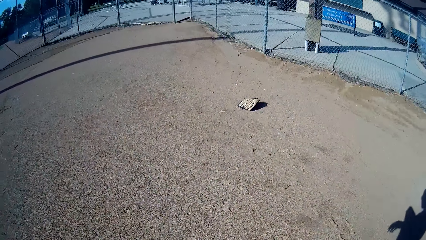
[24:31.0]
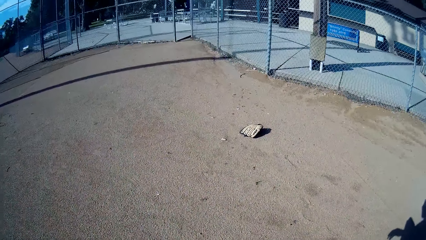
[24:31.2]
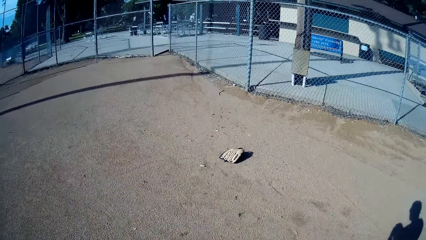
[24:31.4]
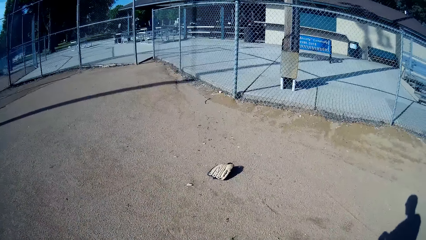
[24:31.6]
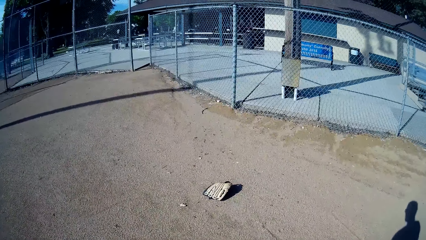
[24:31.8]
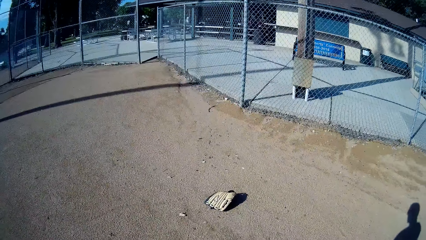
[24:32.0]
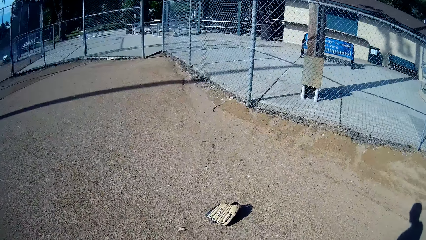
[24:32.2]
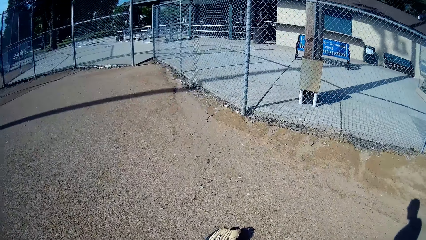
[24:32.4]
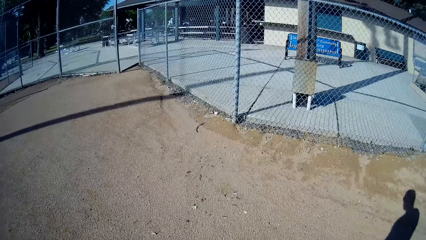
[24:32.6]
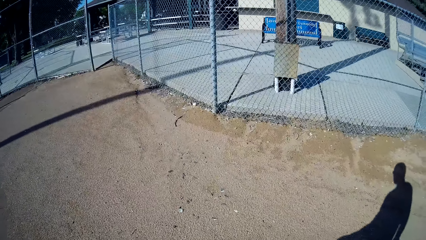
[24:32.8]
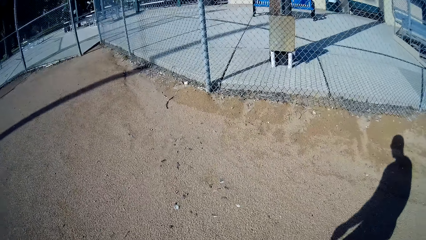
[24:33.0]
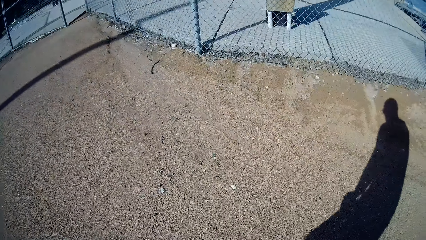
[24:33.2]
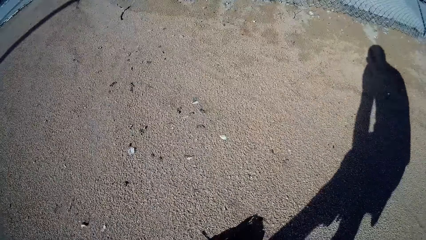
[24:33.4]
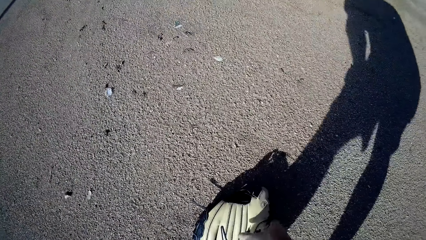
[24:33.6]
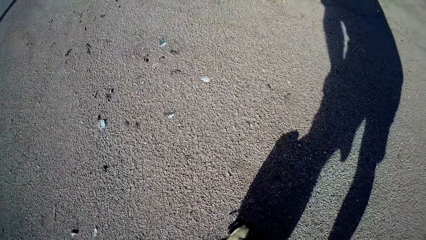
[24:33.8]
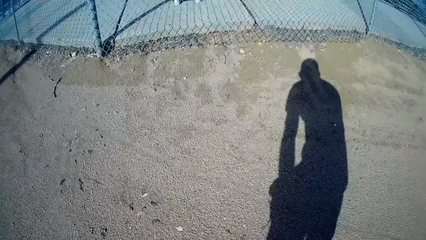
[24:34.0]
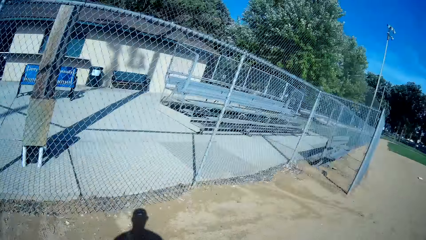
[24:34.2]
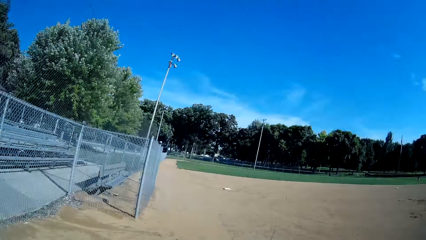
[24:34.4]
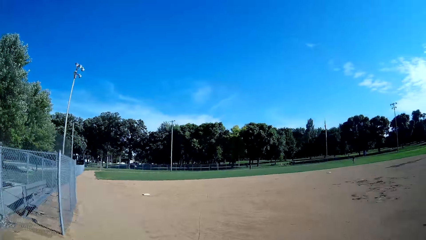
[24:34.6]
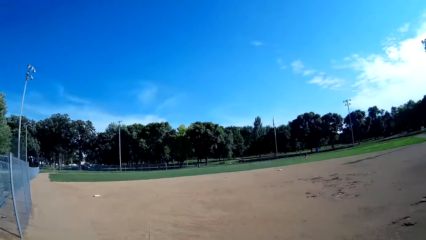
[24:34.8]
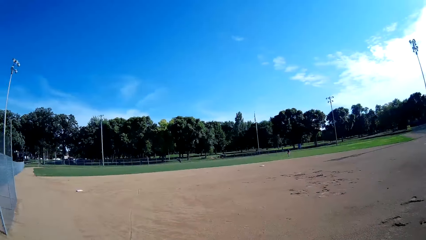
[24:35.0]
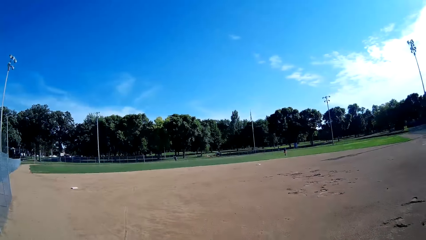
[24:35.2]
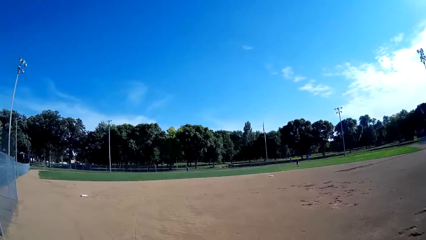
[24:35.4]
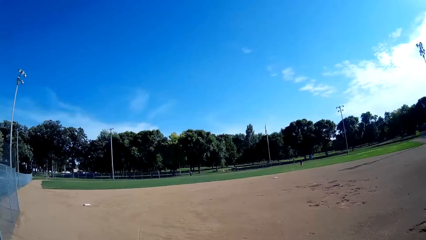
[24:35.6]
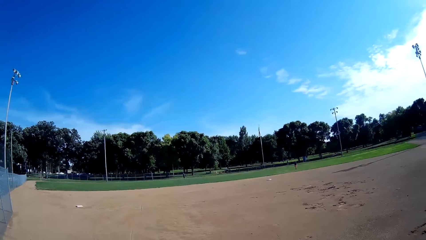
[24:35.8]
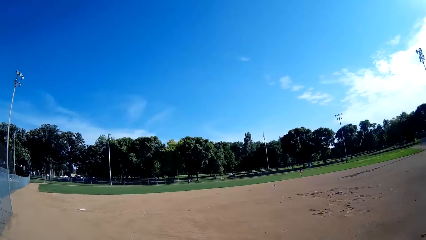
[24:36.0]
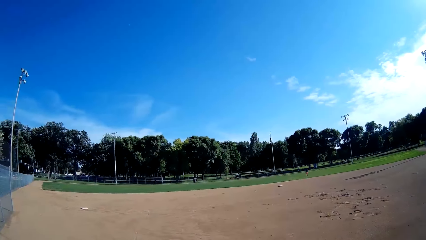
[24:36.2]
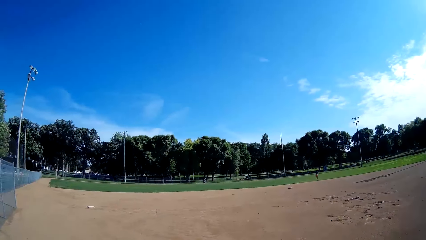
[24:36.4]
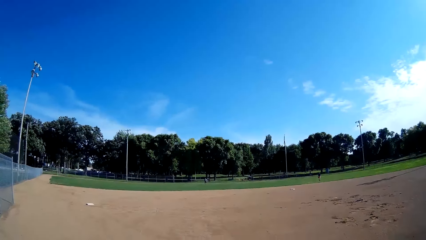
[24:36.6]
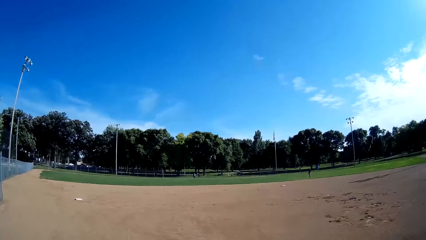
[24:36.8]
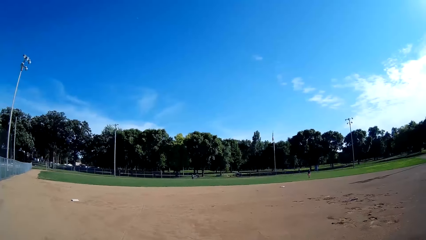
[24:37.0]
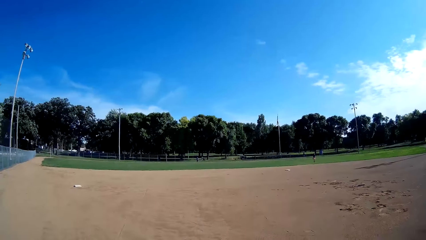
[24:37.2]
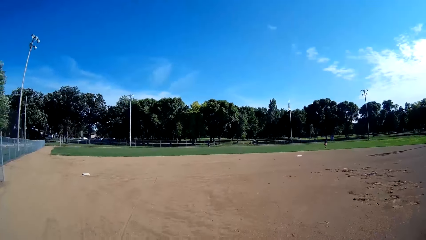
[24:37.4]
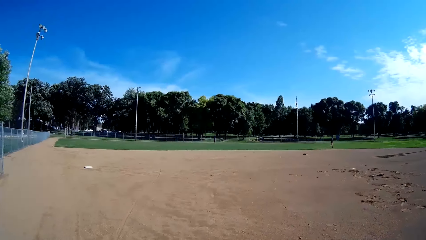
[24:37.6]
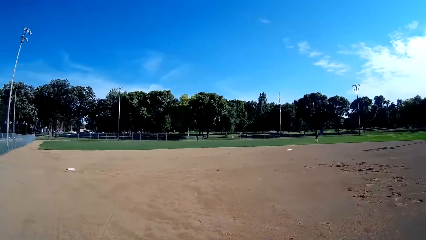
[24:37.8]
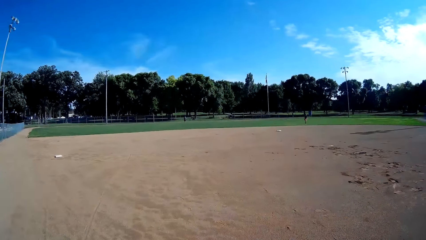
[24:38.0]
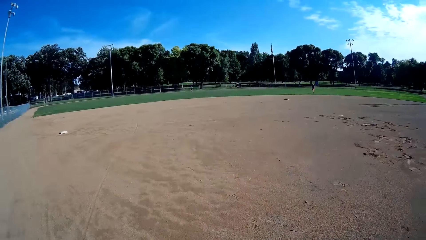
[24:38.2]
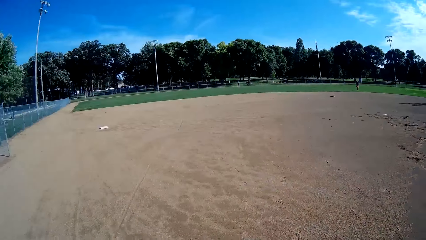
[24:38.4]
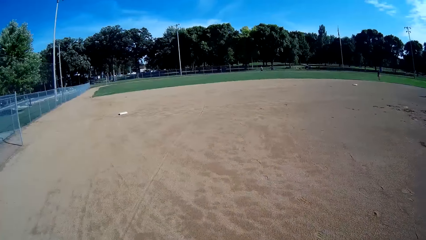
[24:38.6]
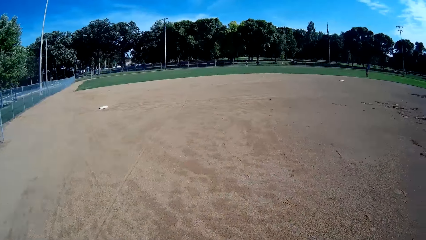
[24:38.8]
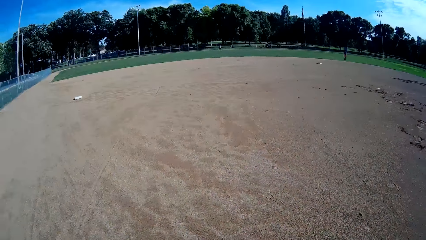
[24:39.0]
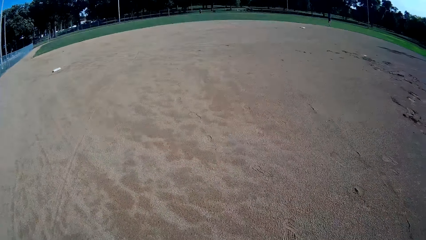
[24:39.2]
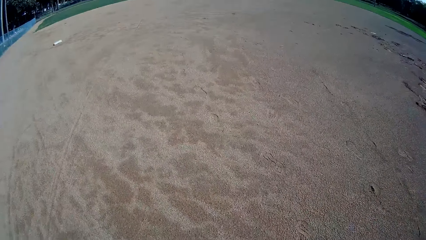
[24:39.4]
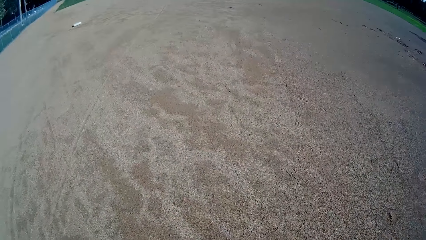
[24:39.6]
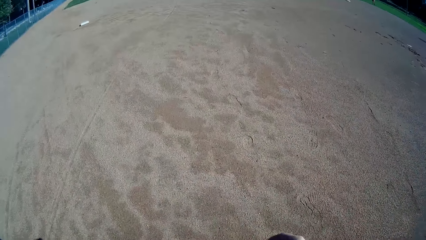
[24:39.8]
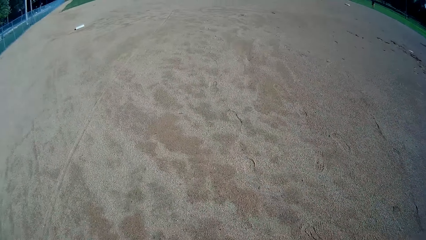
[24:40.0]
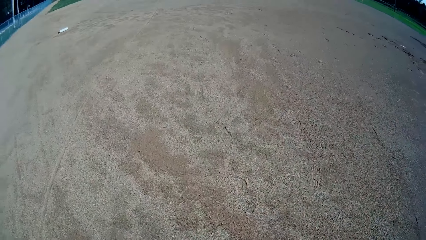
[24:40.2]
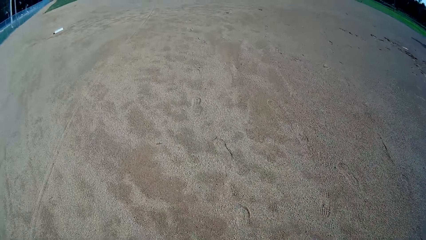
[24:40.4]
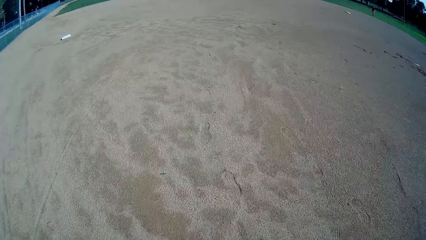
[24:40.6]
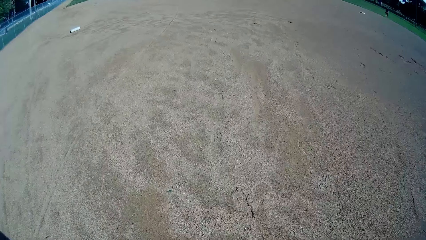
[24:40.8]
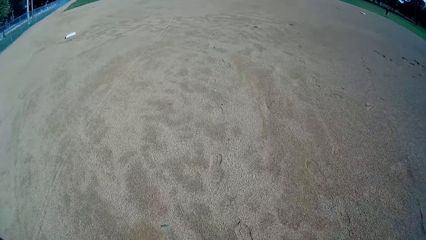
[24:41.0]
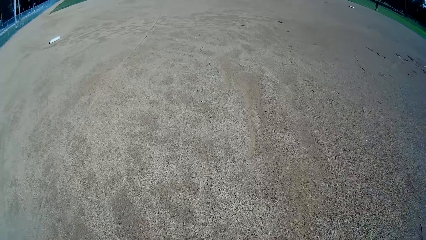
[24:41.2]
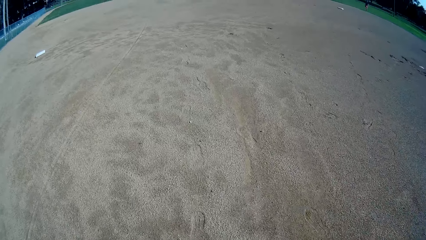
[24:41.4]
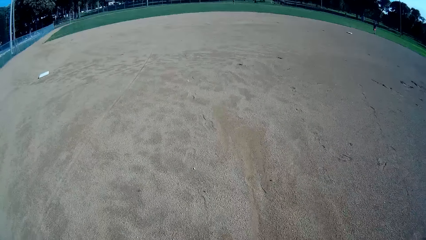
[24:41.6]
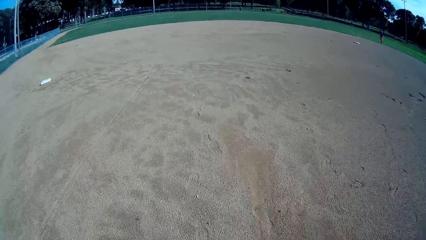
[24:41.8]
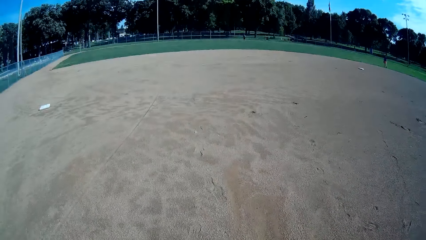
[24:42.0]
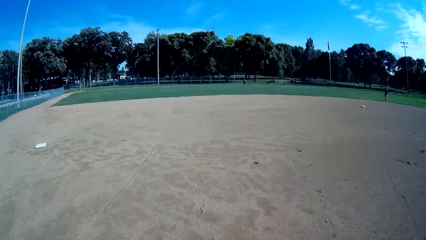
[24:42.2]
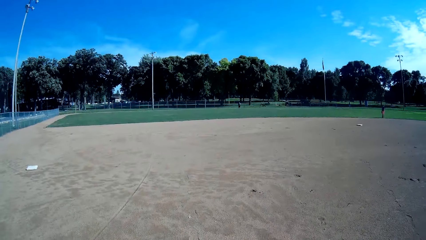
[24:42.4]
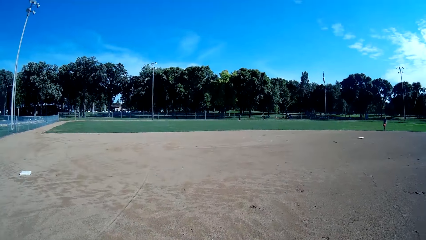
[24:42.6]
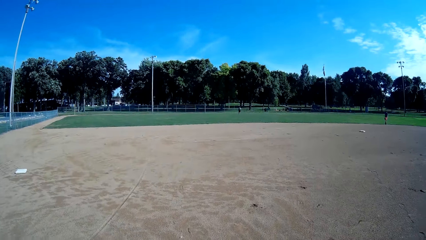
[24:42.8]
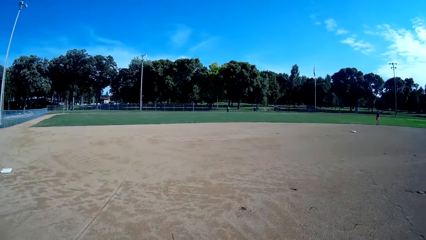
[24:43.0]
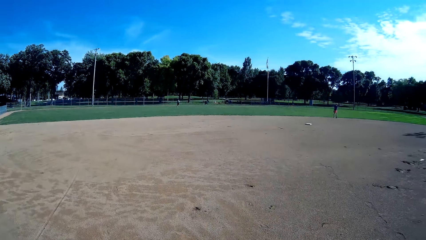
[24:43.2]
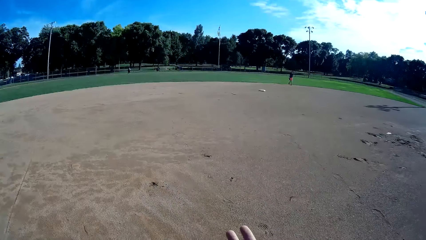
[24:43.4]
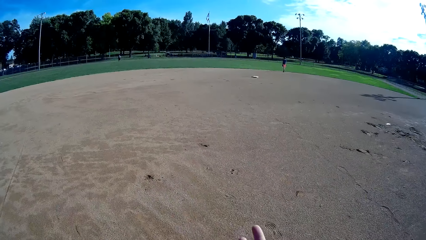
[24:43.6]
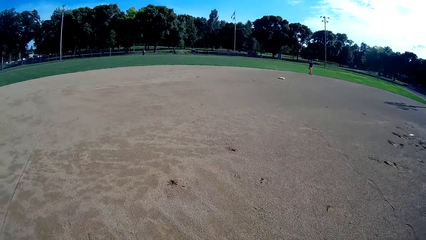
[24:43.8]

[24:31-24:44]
The camera wearer picks up the baseball glove. They walk in the field towards a man. The man walks in the field.

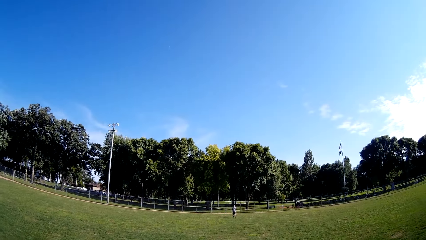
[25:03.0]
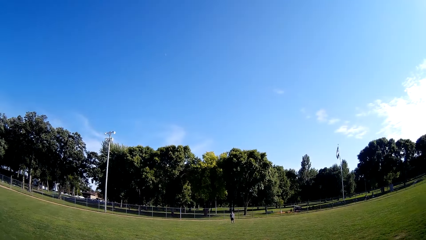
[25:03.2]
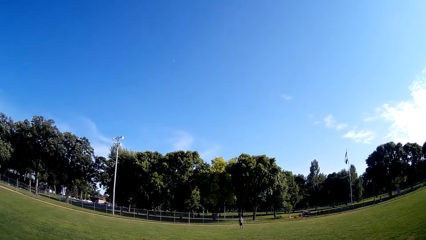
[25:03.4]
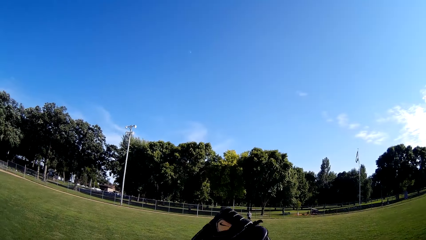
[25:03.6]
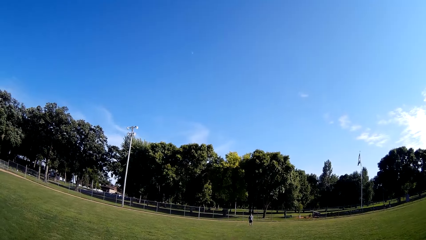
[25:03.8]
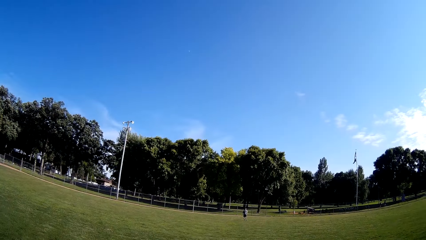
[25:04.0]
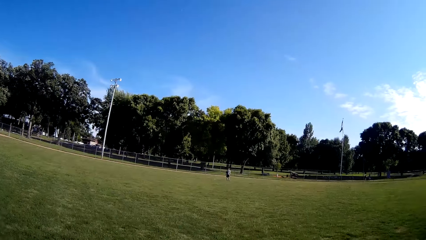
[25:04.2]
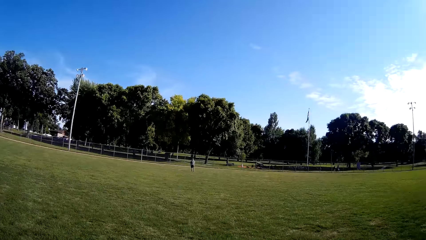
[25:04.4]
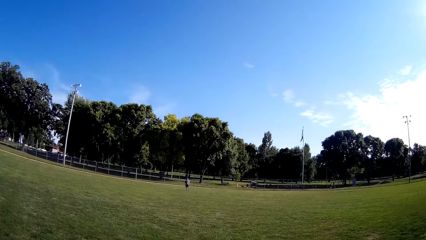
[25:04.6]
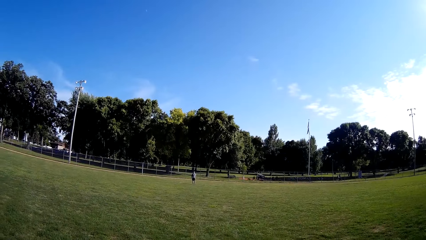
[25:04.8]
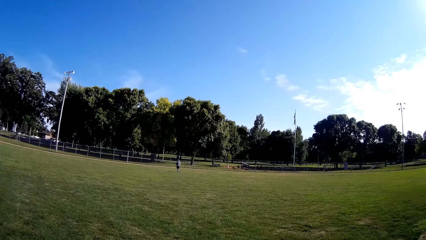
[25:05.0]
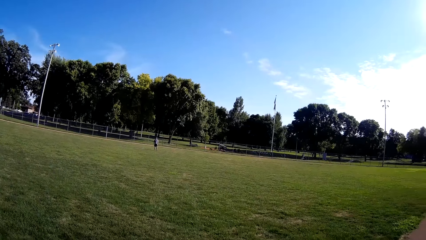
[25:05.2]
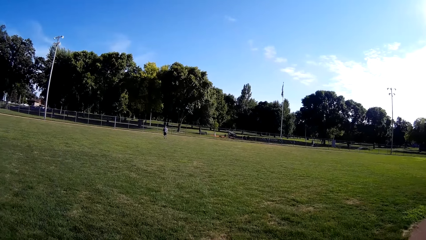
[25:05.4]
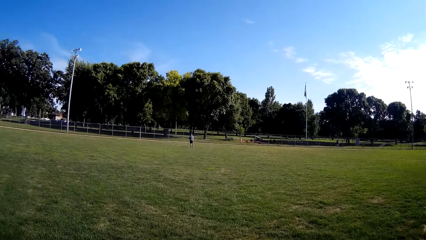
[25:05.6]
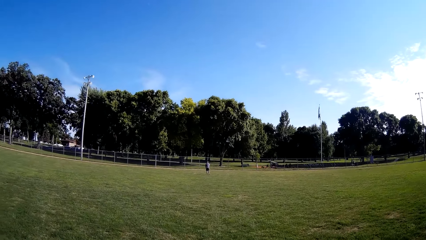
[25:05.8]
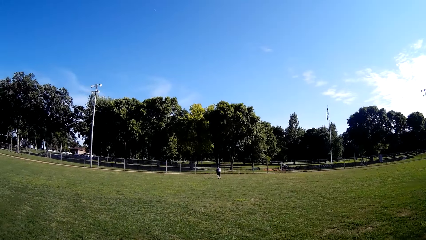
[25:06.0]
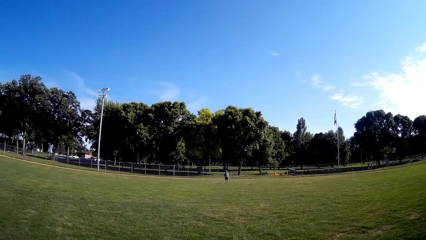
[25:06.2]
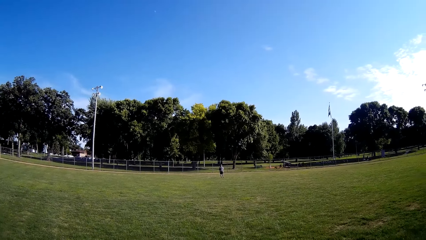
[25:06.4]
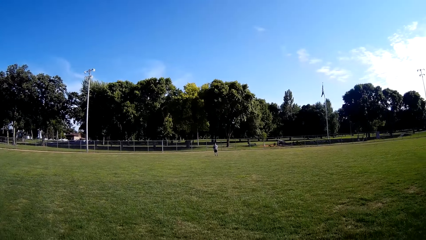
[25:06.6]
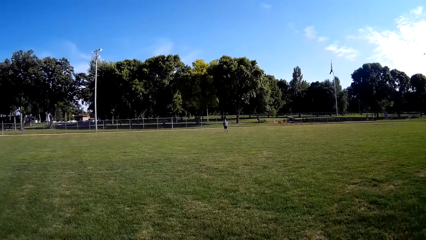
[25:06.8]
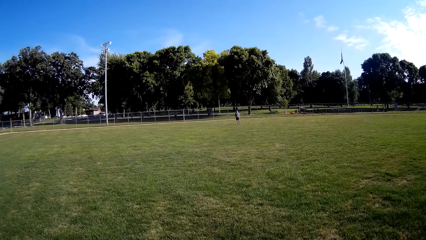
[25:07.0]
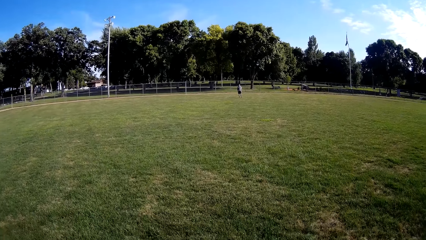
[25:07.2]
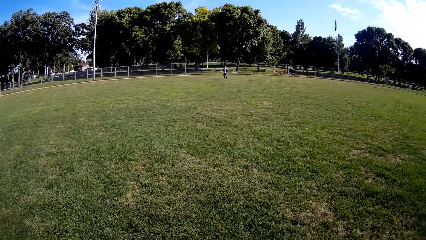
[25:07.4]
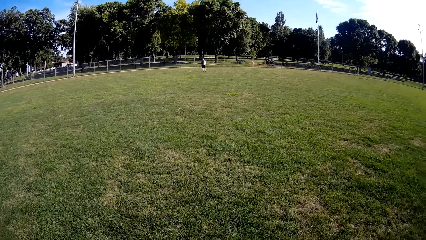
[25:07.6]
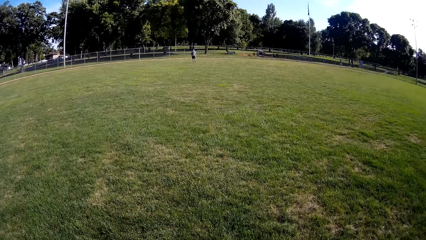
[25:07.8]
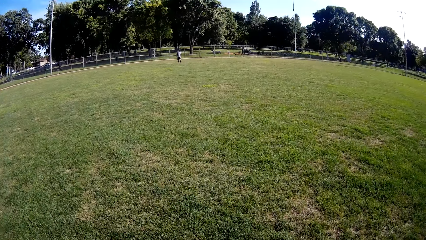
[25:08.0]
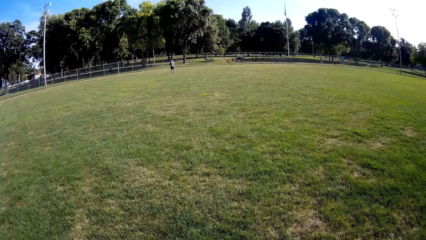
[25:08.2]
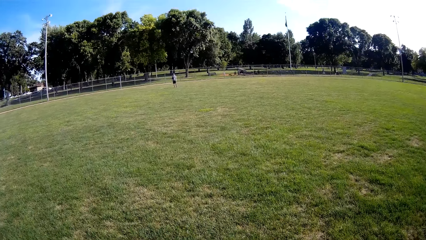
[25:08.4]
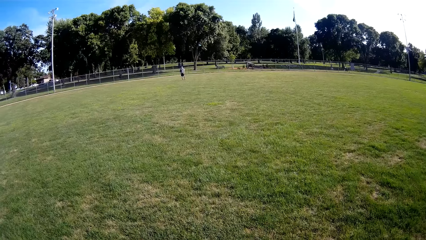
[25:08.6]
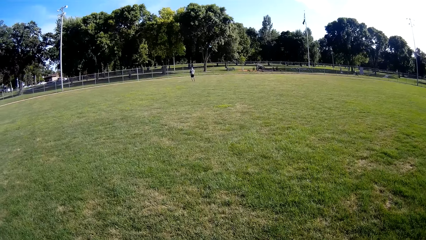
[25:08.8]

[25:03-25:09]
A man stands in the field.
